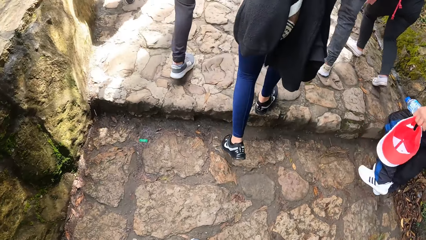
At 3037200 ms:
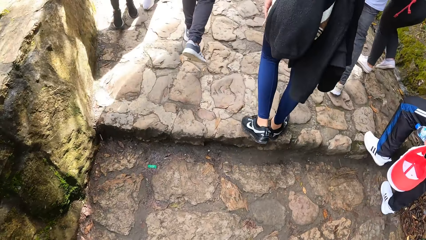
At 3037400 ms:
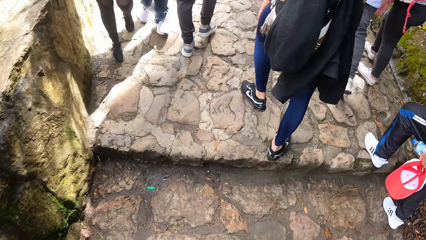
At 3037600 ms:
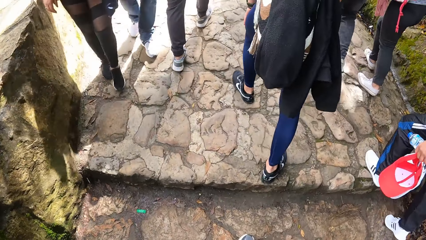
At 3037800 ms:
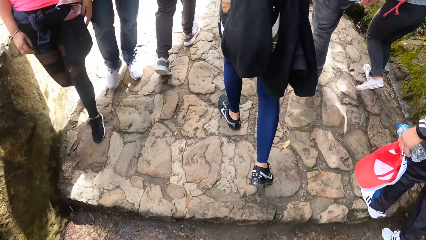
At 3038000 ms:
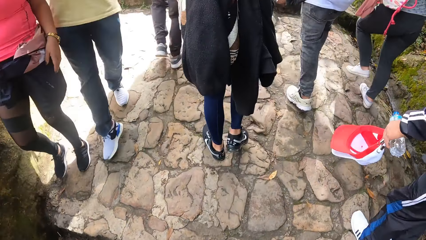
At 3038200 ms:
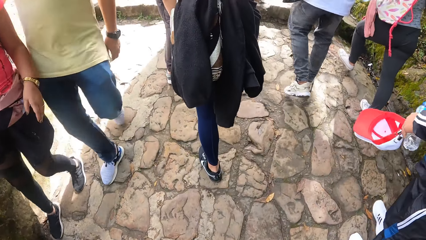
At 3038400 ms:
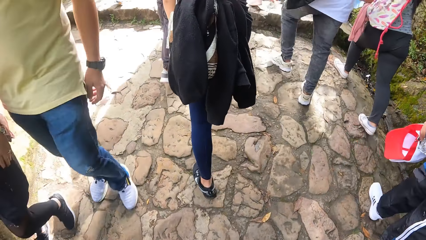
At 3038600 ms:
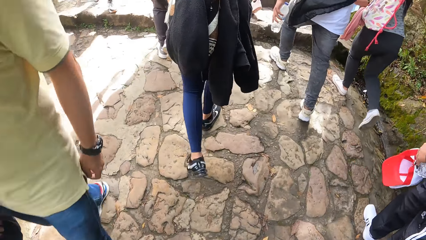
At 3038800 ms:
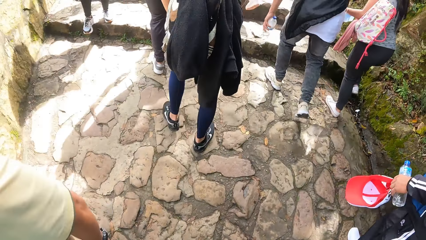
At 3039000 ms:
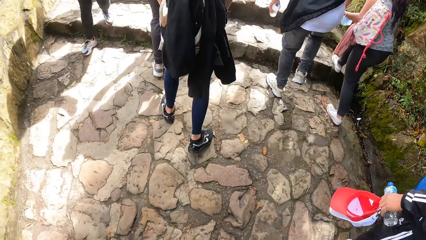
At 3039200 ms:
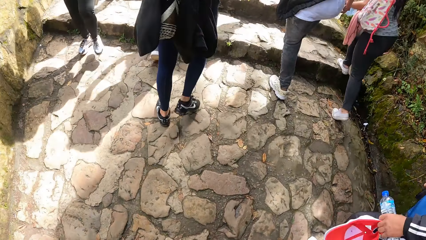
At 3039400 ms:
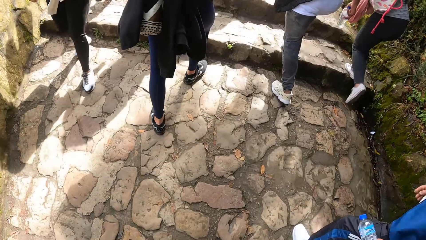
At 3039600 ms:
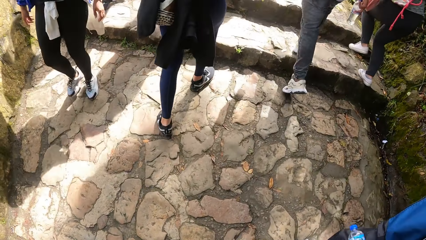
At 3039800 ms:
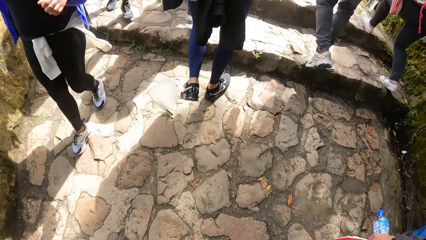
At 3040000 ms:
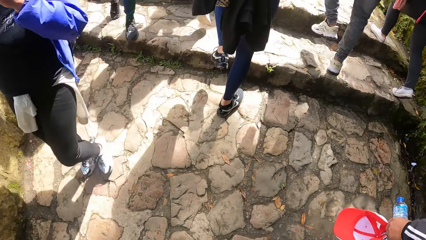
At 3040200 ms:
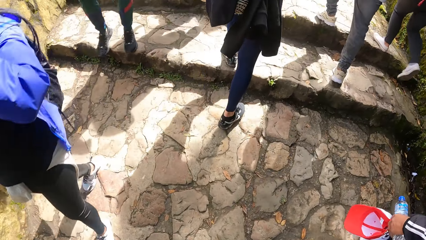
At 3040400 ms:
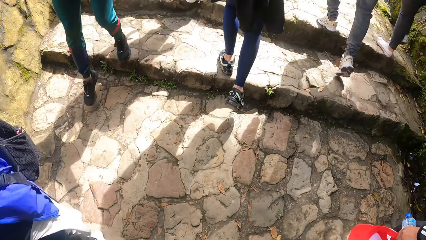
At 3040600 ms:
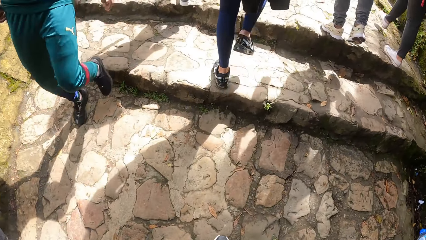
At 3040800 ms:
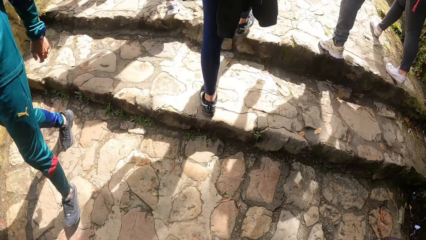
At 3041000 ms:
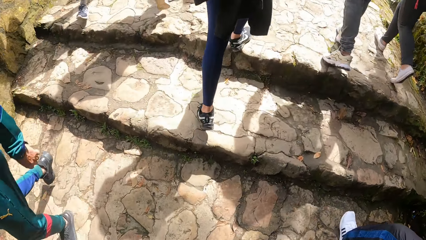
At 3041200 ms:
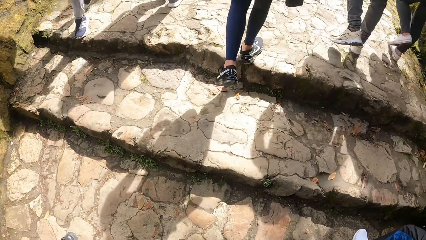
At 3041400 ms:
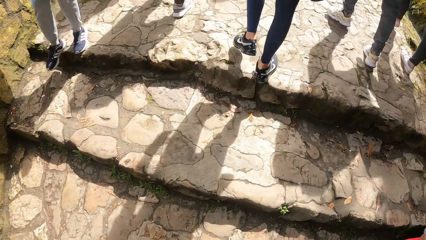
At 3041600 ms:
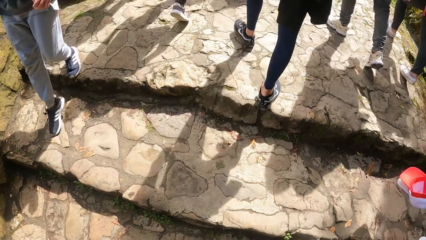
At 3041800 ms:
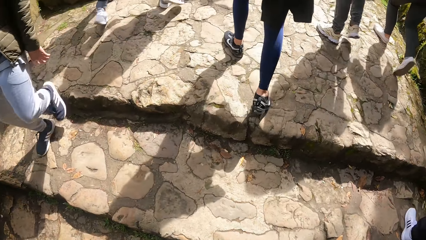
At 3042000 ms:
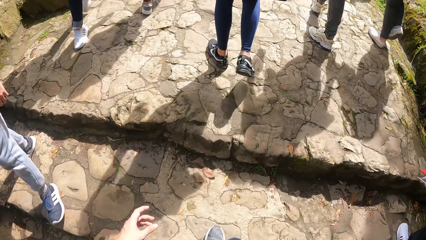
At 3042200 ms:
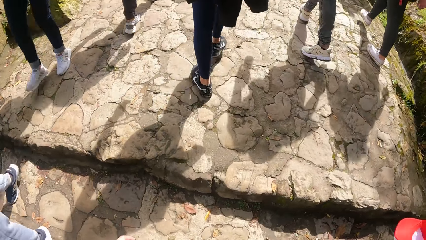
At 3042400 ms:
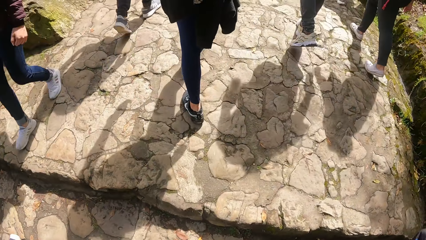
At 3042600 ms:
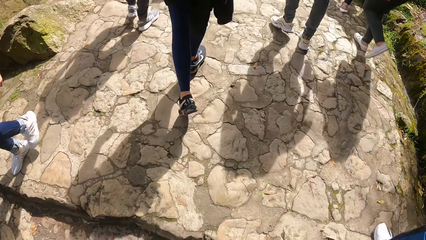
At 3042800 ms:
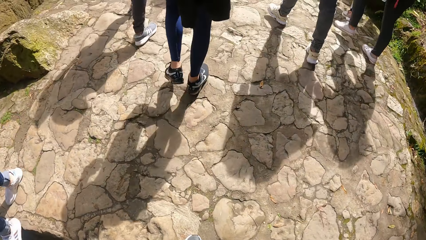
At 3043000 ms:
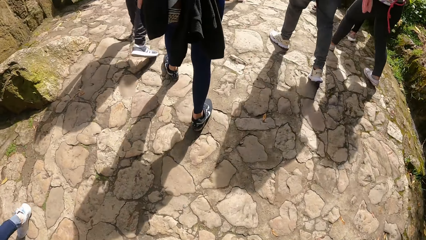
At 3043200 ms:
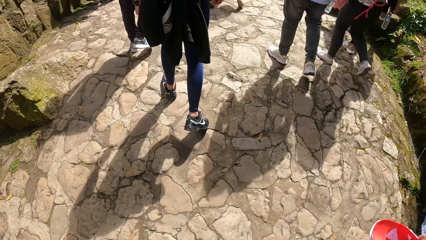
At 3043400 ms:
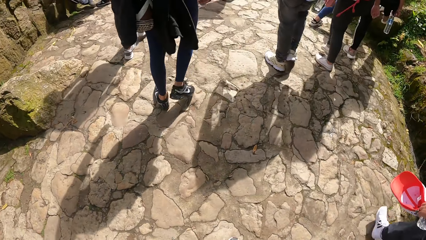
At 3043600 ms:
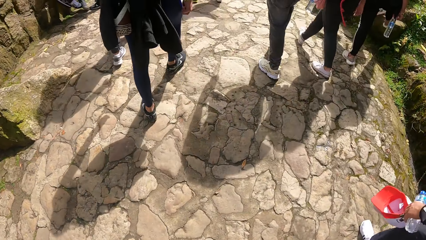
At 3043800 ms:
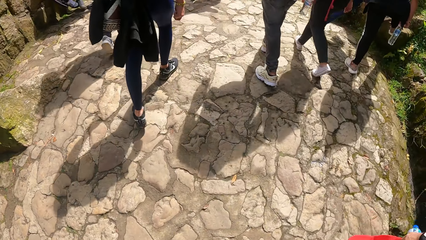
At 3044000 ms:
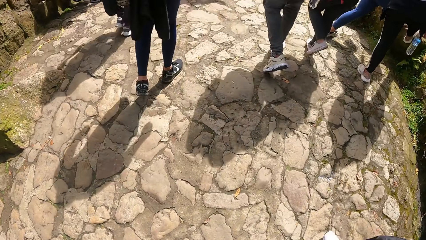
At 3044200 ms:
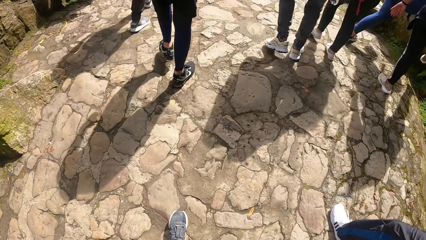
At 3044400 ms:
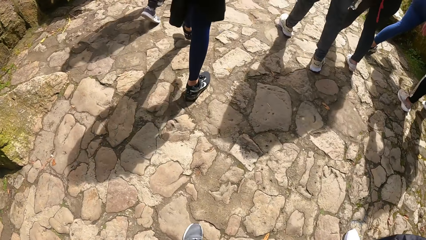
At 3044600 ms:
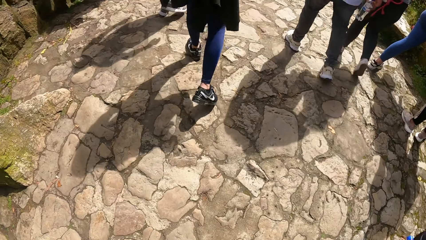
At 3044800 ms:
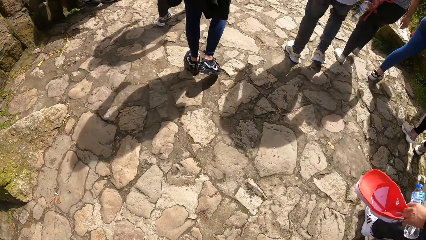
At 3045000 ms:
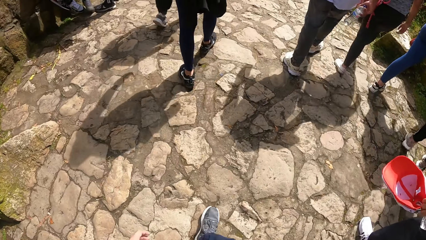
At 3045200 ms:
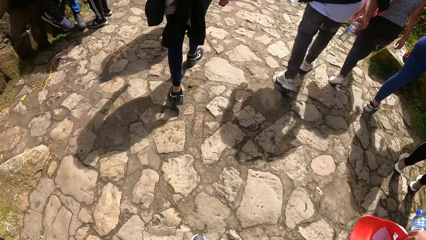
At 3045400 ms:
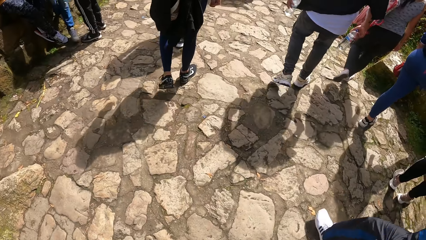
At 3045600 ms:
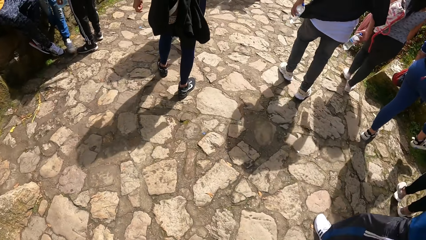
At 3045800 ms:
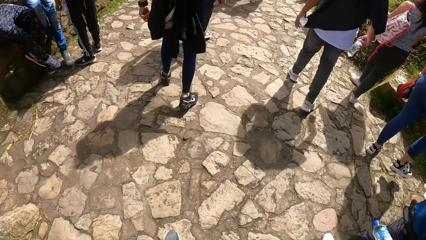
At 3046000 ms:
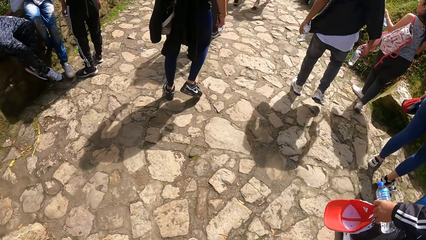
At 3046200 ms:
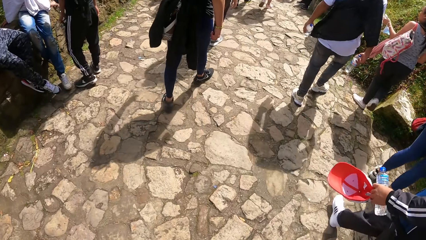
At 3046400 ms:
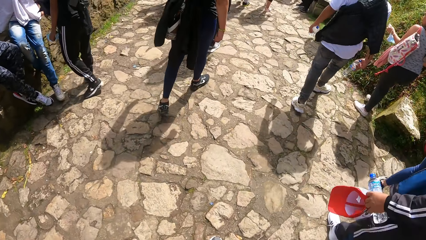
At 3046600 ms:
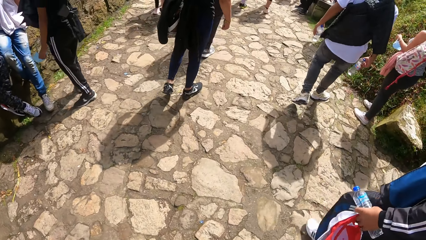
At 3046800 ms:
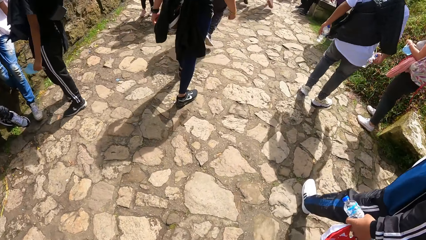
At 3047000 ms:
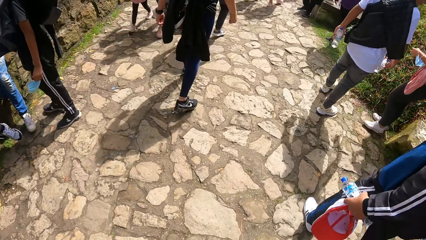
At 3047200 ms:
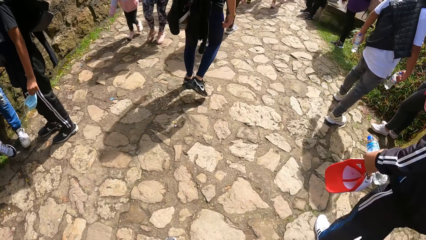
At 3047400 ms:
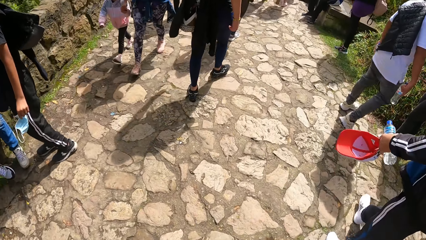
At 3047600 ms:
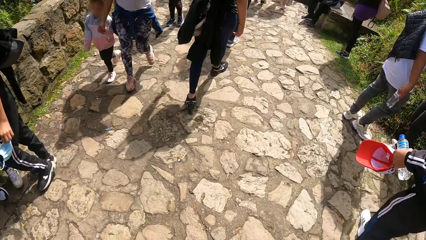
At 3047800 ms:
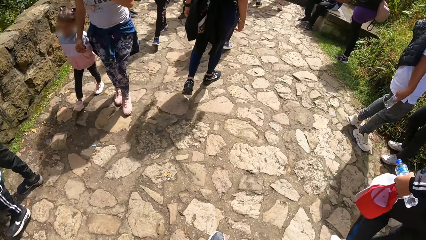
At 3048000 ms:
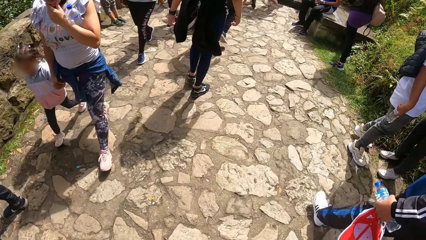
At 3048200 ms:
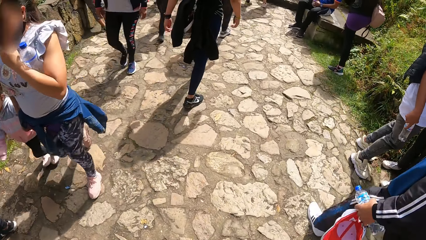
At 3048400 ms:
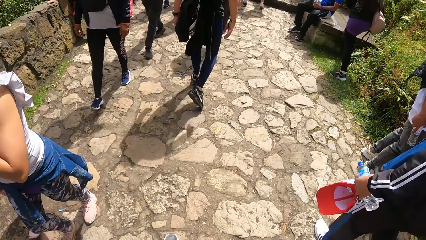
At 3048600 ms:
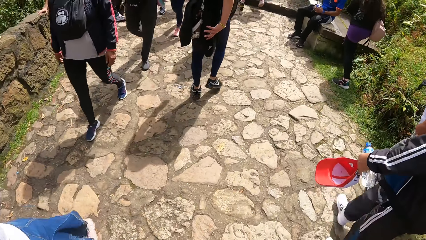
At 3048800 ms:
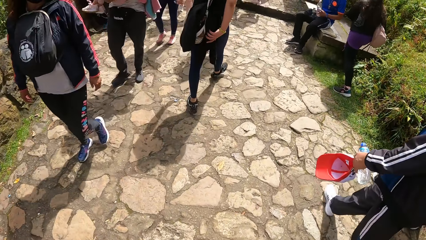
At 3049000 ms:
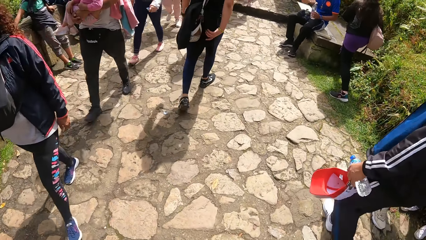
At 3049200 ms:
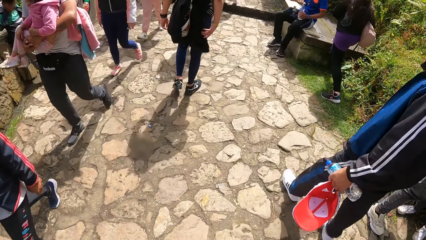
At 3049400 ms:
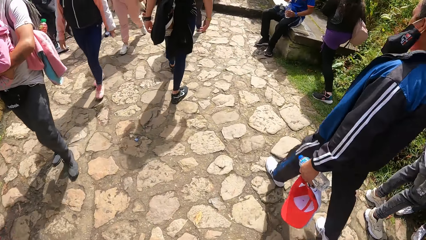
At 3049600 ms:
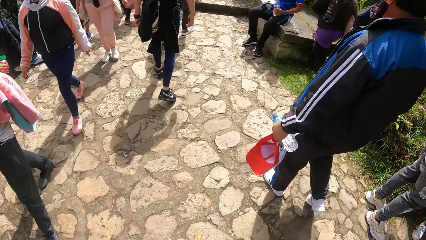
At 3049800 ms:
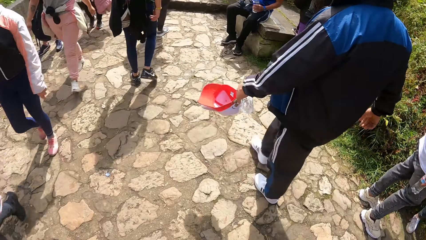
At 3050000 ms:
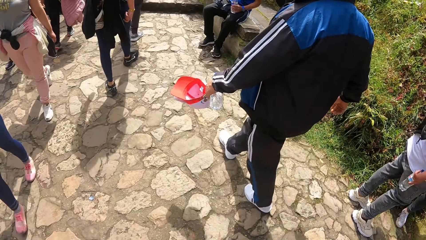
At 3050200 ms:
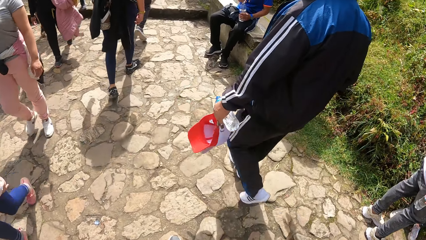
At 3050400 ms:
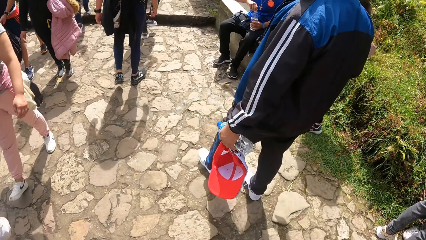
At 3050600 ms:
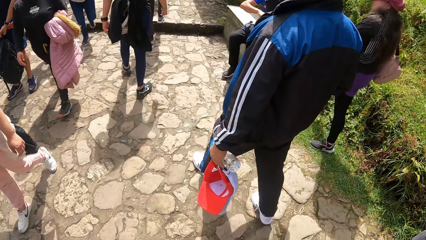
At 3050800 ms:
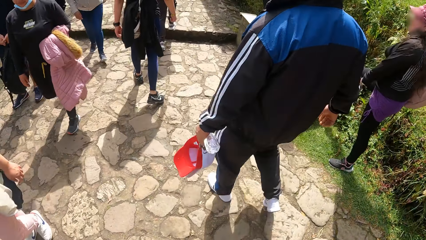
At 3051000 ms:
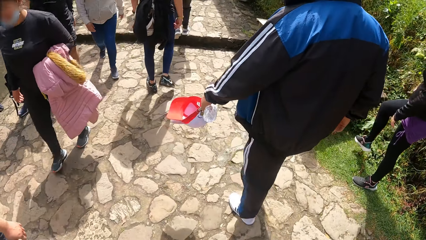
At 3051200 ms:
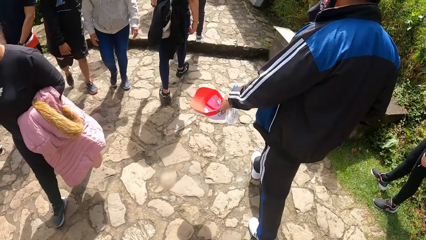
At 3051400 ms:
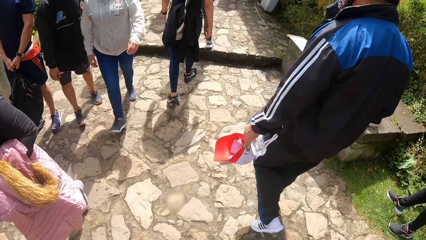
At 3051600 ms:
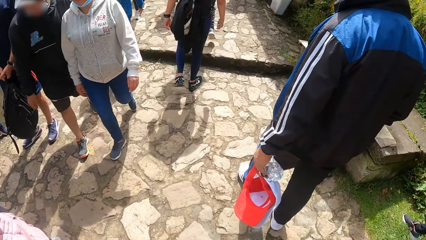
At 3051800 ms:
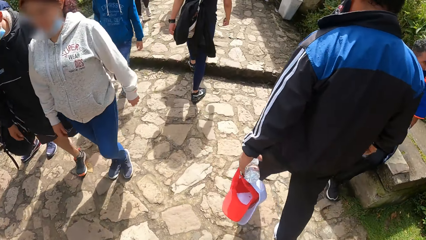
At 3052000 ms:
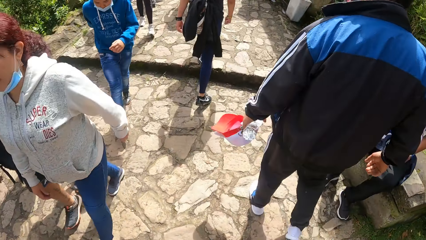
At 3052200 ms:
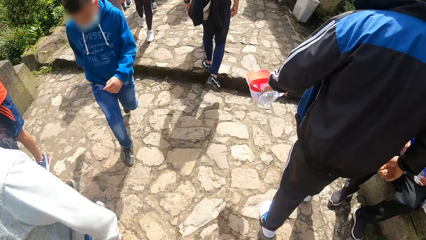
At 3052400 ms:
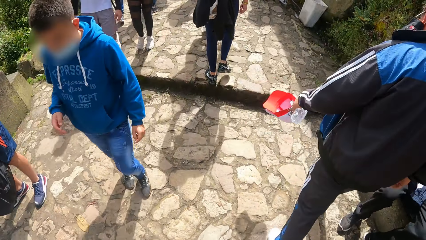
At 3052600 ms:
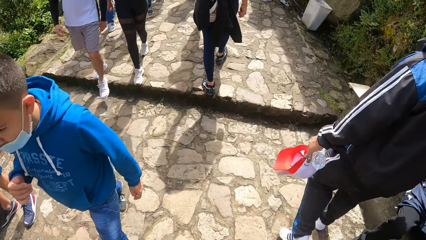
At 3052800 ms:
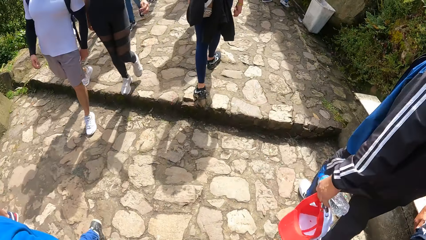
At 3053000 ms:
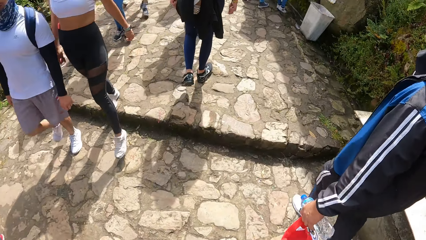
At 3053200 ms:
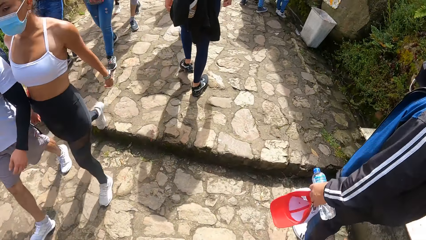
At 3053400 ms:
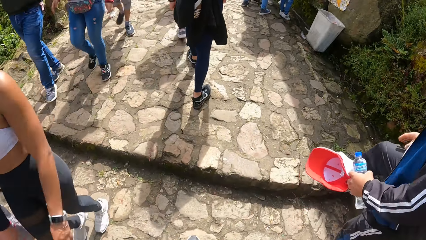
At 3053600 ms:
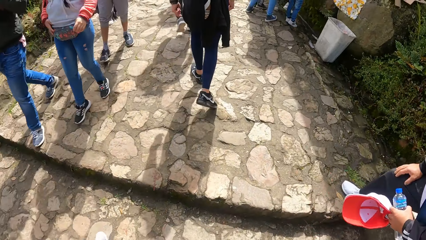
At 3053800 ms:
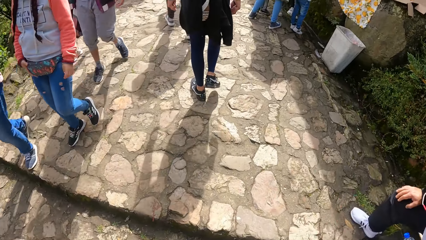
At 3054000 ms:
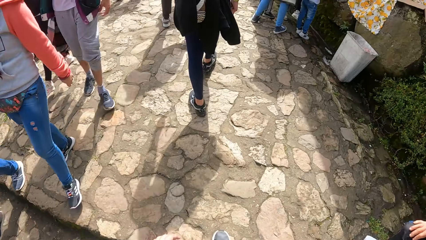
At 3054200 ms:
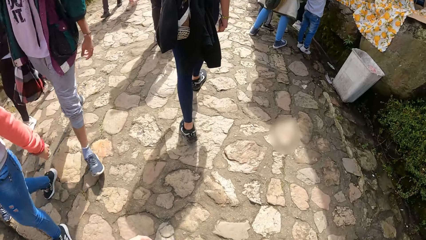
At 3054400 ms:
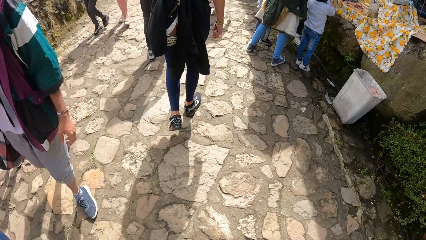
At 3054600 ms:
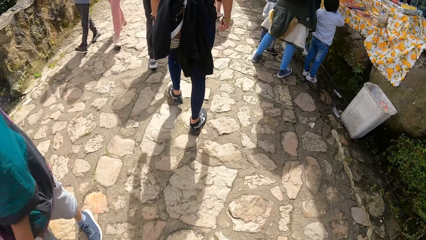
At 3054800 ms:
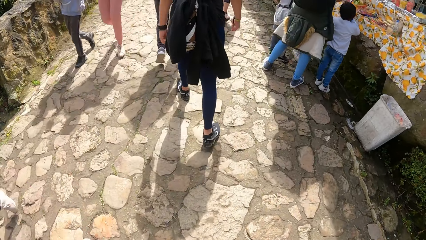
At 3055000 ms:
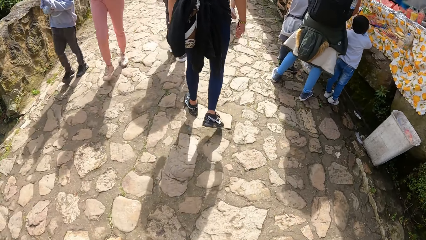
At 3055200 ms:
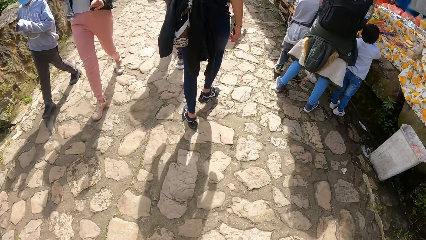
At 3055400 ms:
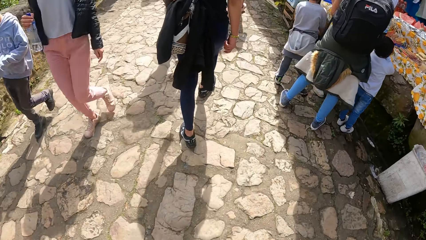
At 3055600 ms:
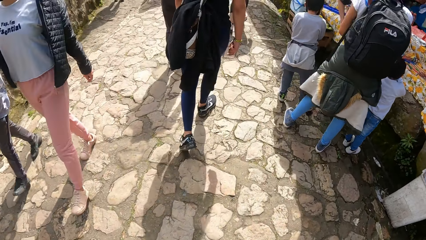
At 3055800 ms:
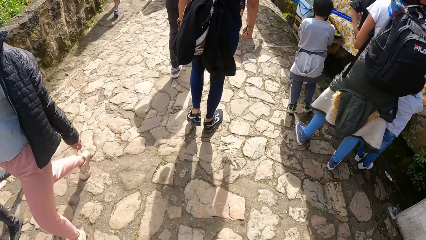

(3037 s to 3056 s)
A man walks. Another man swings caps and walks.
